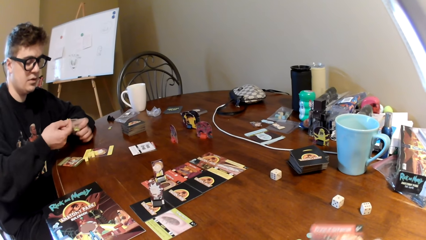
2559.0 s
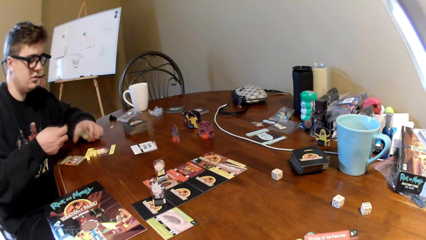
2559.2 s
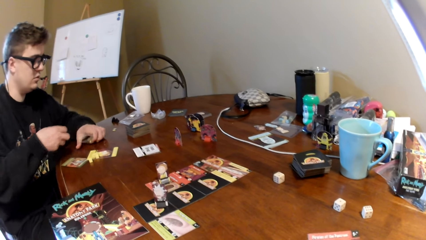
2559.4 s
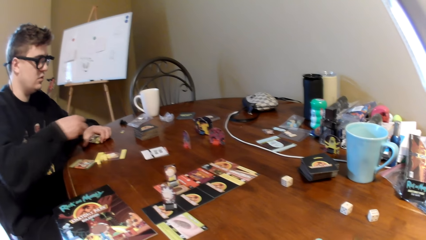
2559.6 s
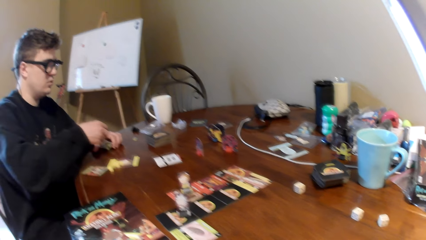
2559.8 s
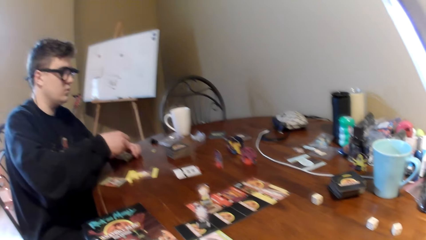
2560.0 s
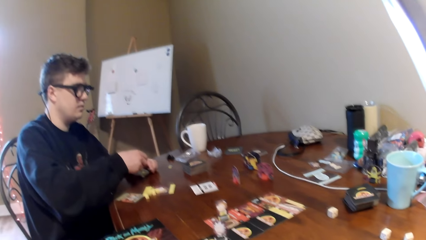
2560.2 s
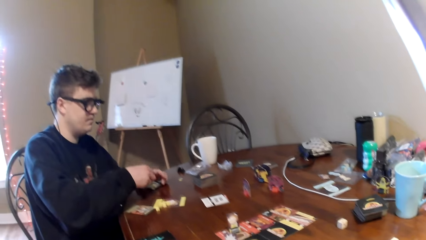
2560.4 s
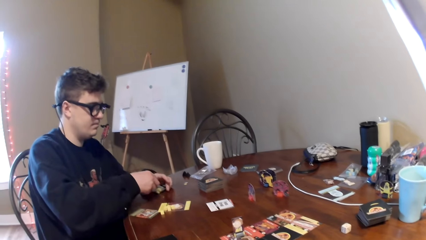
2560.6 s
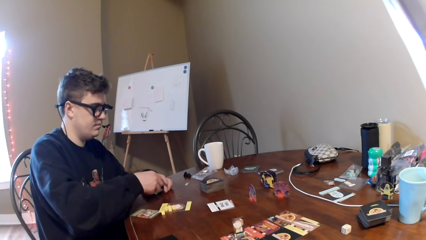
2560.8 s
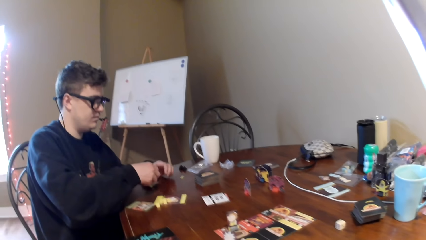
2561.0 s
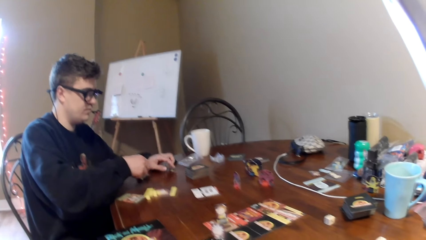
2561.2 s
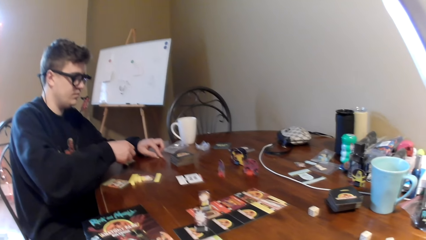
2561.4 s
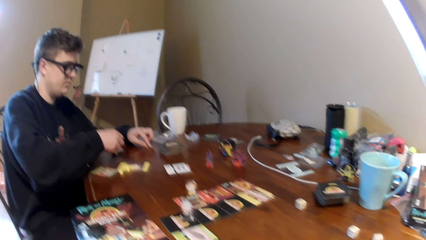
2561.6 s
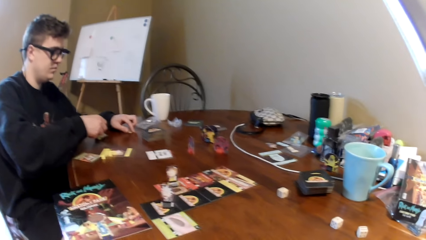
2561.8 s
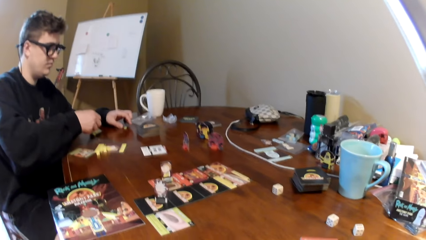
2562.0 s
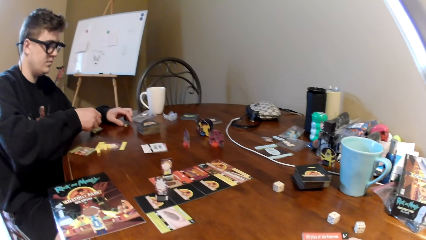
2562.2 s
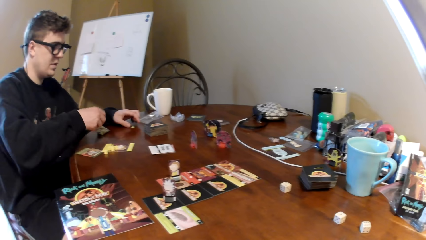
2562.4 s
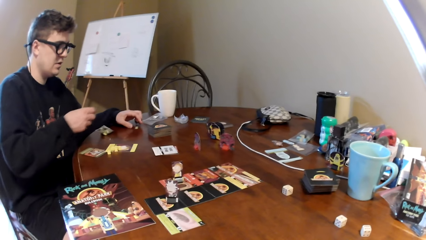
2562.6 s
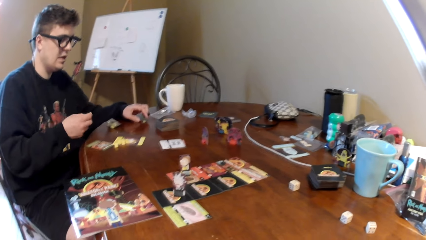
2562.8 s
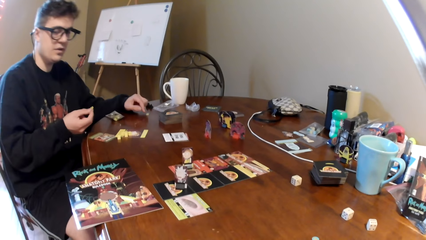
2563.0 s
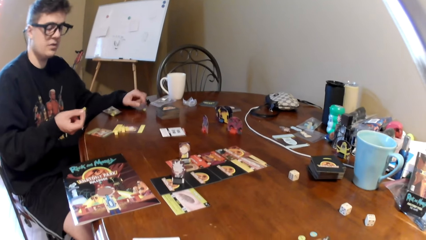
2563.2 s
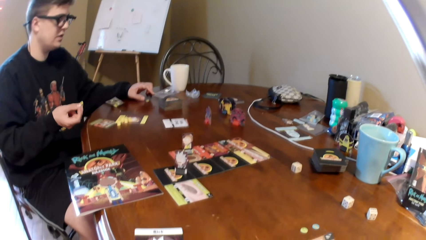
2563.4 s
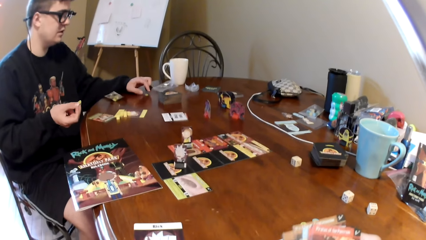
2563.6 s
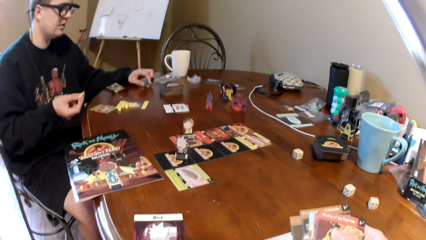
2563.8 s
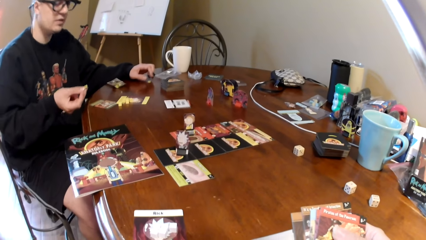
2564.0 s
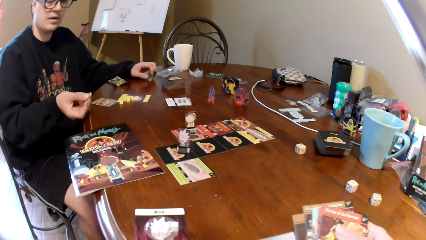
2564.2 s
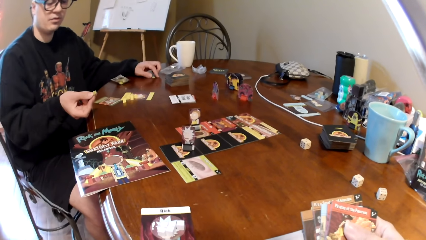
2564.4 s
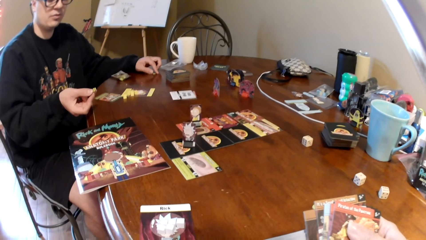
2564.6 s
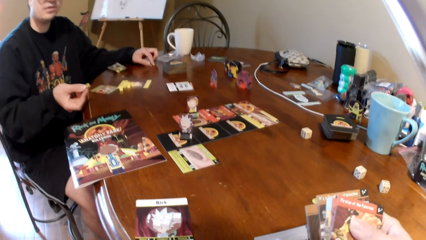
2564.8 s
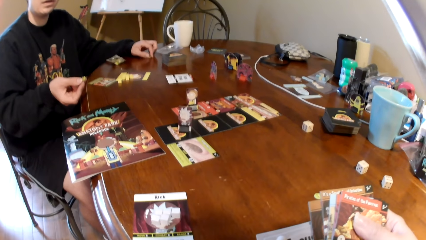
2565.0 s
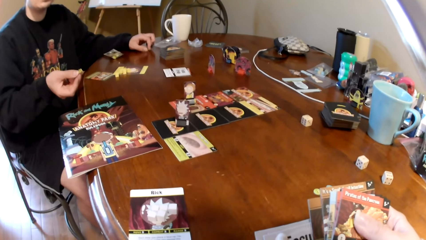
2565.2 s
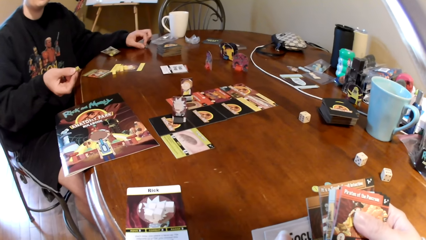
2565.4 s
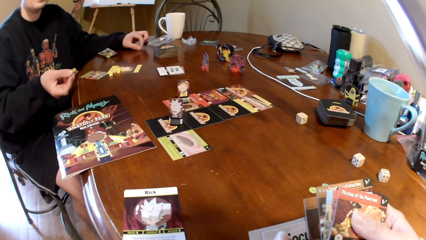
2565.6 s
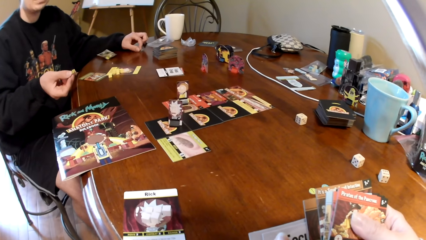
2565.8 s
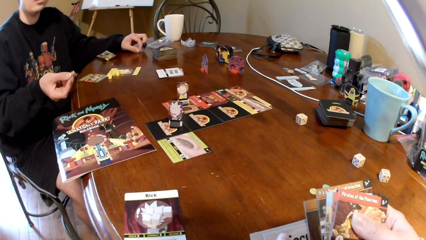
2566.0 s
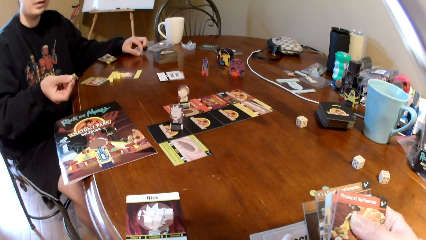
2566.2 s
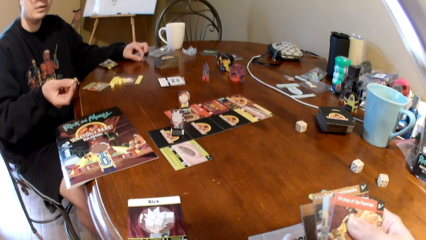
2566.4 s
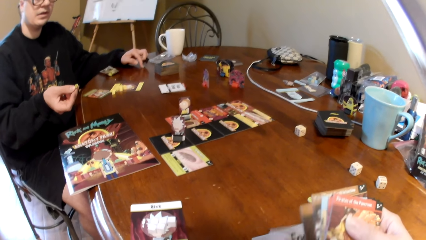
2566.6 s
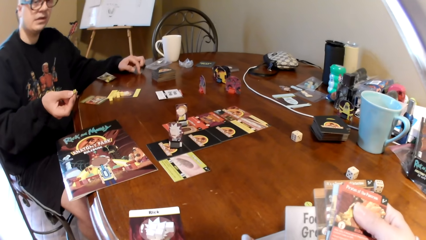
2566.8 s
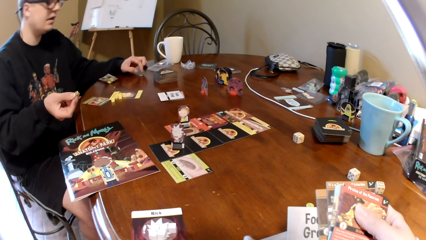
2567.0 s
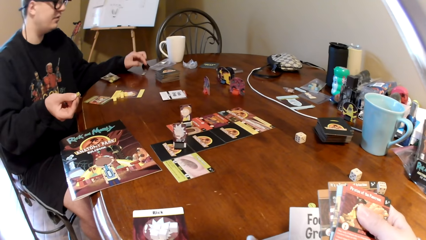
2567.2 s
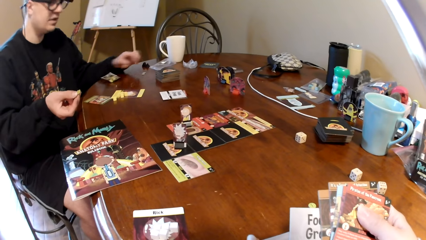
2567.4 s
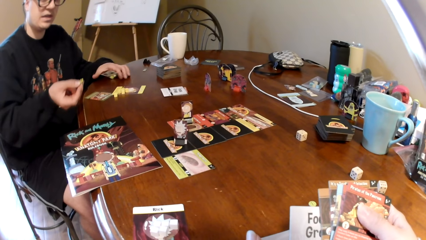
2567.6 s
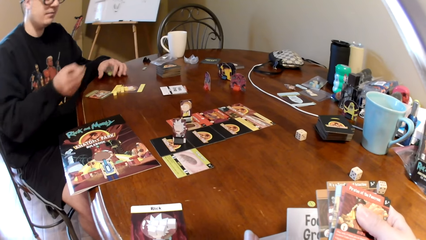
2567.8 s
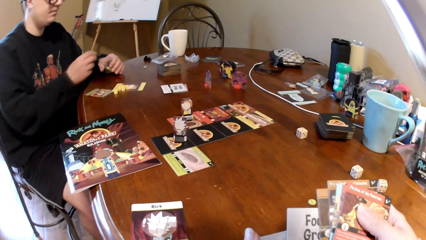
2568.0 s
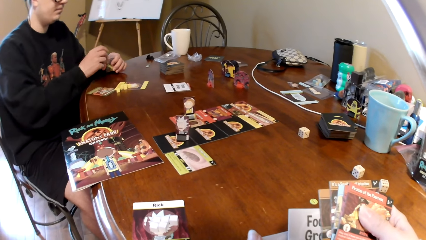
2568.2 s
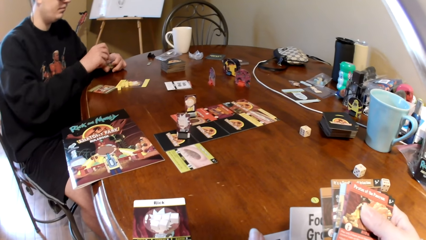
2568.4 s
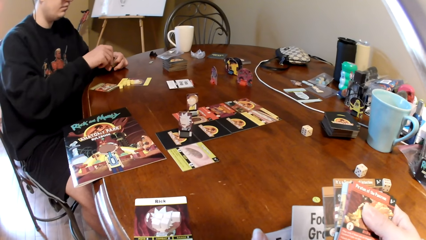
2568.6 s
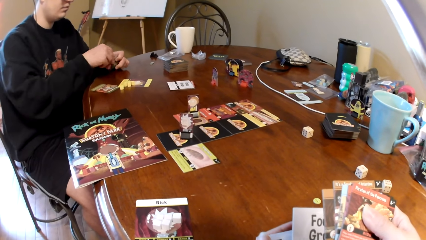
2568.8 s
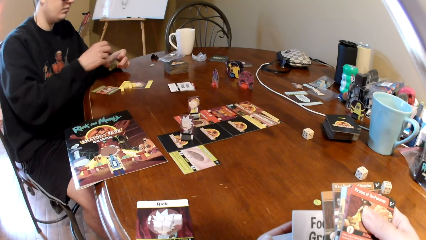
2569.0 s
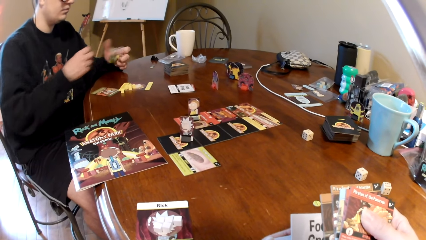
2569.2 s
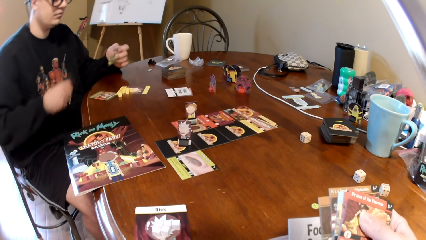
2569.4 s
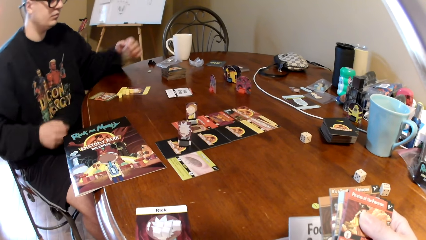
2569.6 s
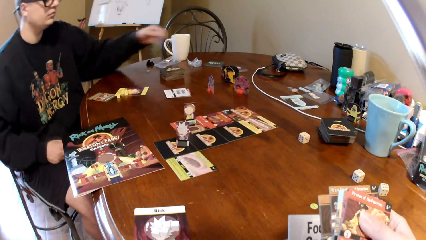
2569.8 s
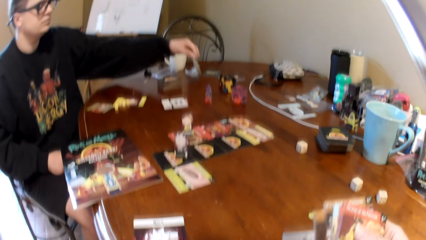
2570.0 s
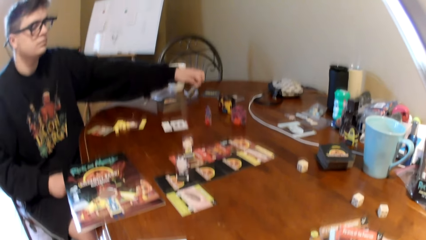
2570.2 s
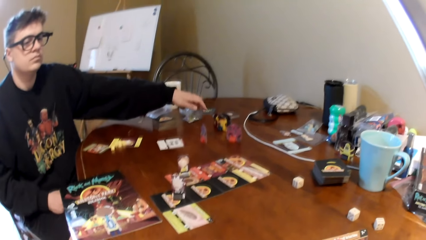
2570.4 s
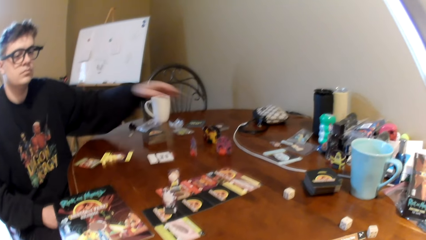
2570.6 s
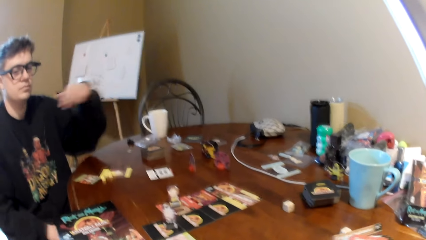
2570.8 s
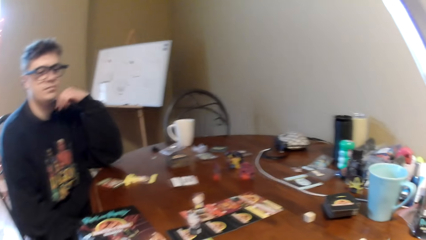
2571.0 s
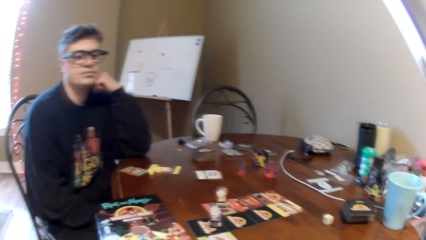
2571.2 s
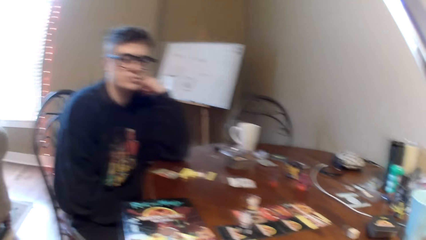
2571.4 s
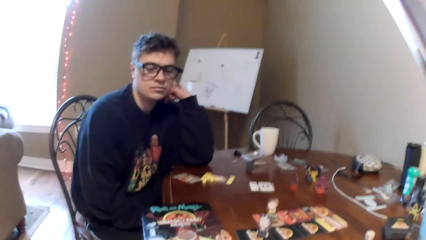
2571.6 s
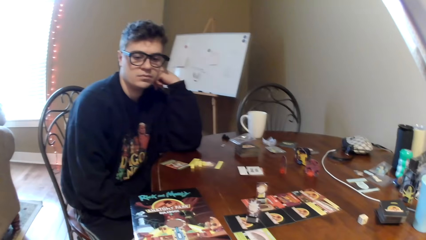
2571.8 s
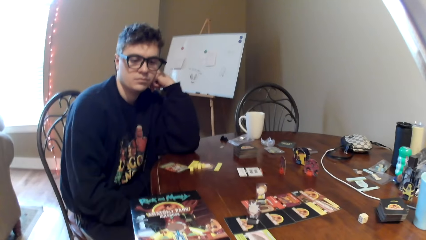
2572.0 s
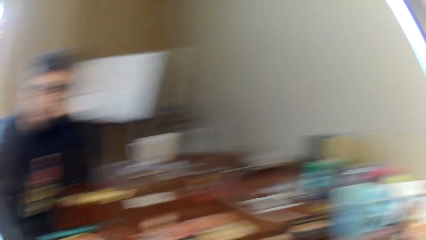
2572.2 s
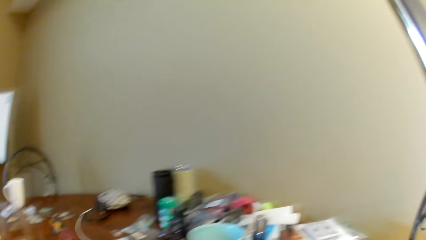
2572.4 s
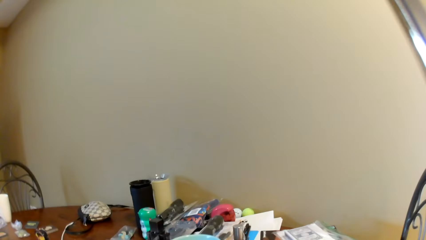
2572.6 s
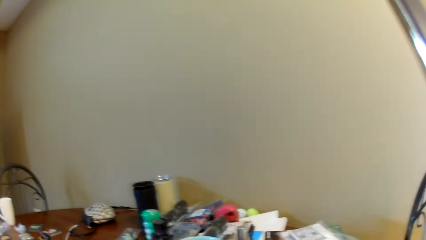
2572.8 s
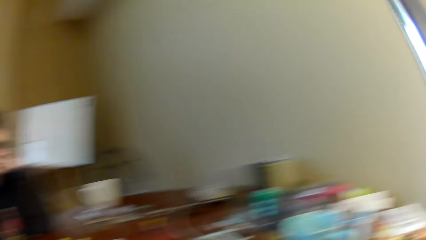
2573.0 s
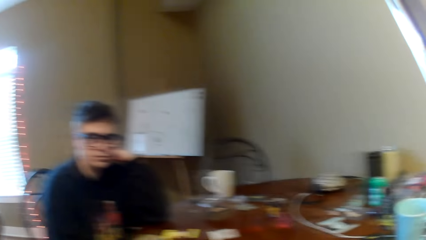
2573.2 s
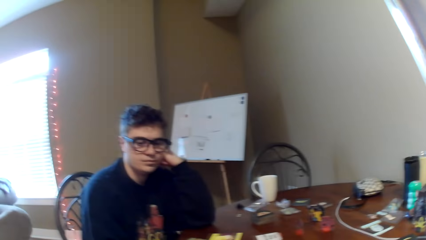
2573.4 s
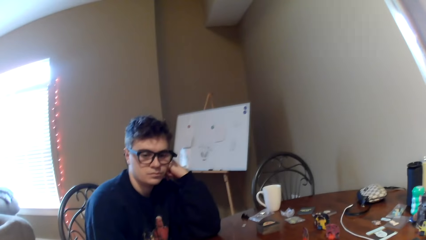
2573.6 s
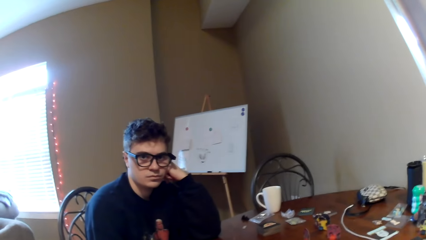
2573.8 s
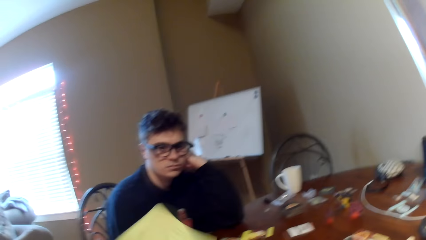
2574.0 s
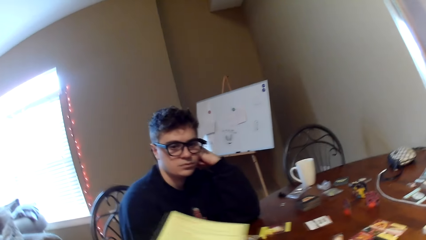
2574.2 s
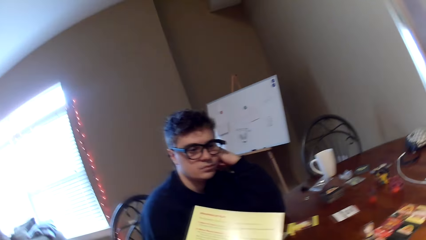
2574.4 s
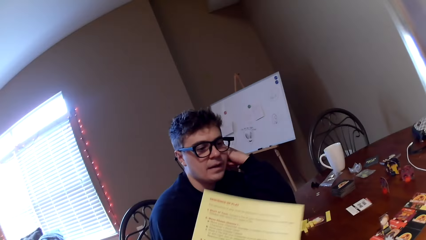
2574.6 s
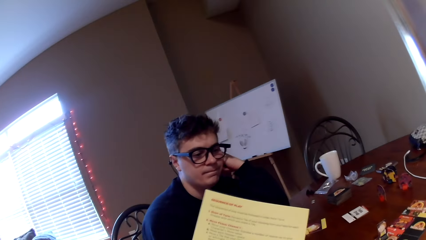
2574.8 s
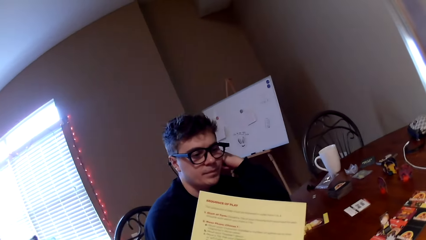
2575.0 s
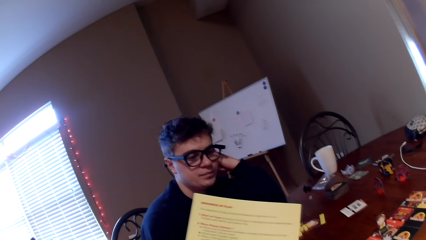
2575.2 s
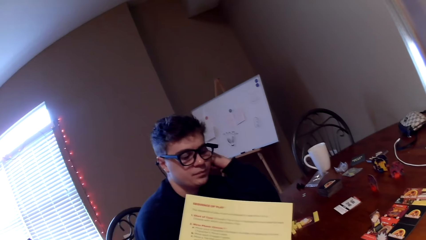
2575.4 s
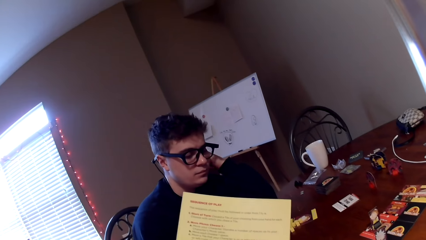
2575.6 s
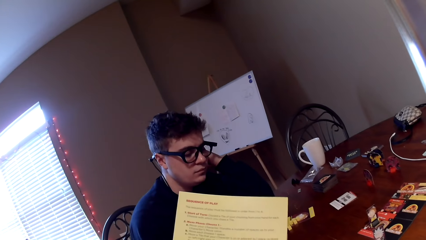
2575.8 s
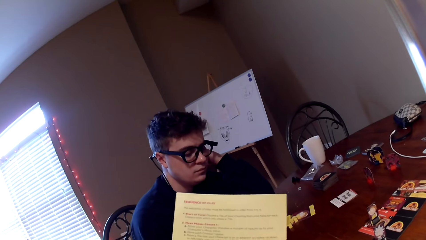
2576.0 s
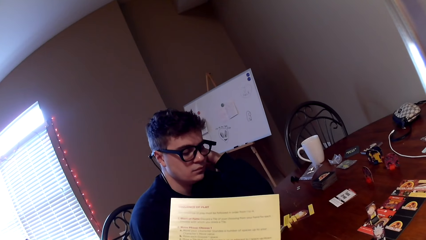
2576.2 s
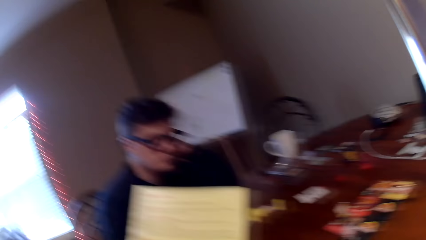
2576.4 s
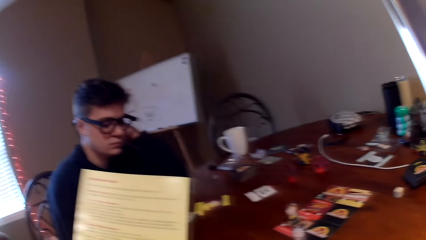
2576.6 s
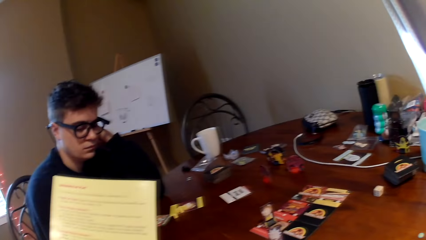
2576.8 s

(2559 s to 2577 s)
A man lifts something and puts down the plastic packet. The camera wearer looks at the man. The man touches something, moves both hands, holds the game piece and converses with the camera wearer. The camera wearer looks at the playing cards. The man converses with the camera wearer, holds the plastic packet, puts the game piece in the plastic packet or paper, lifts the paper, drops the paper on the table and puts his elbow on the table. The camera wearer looks around. They lift a magazine and read the magazine.
